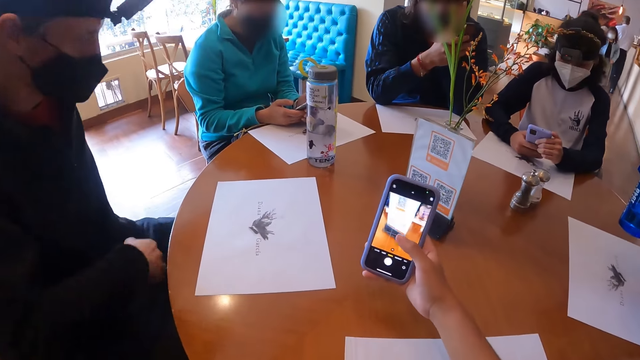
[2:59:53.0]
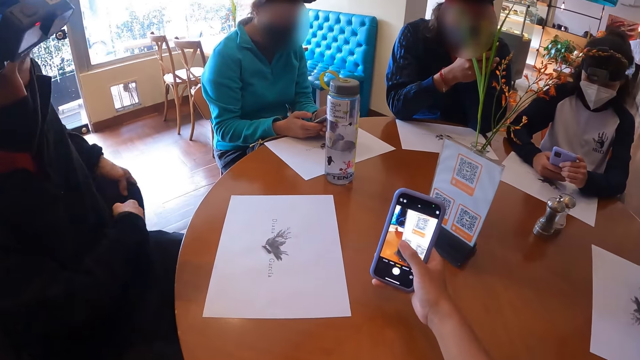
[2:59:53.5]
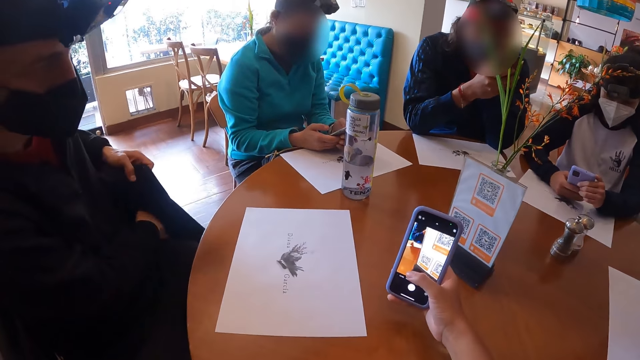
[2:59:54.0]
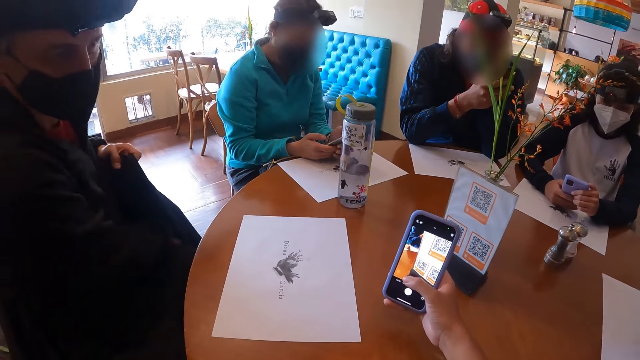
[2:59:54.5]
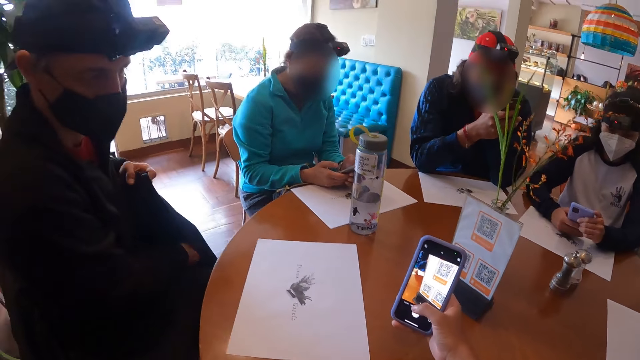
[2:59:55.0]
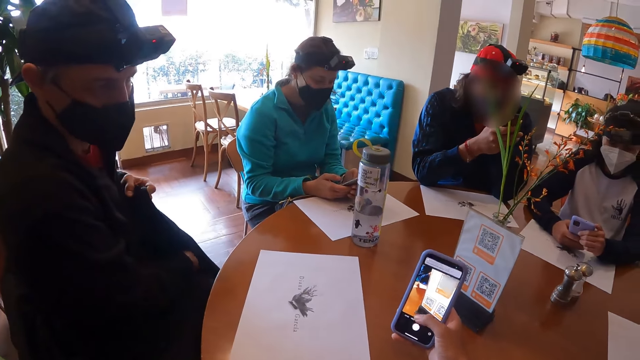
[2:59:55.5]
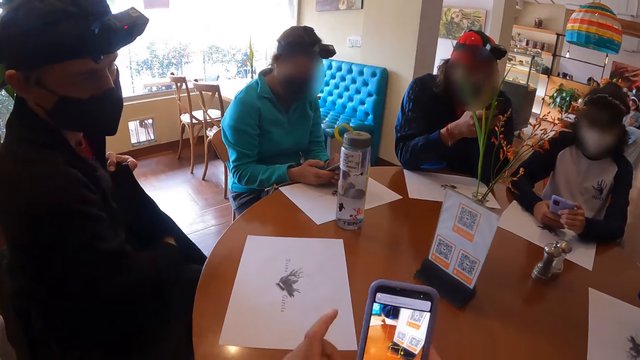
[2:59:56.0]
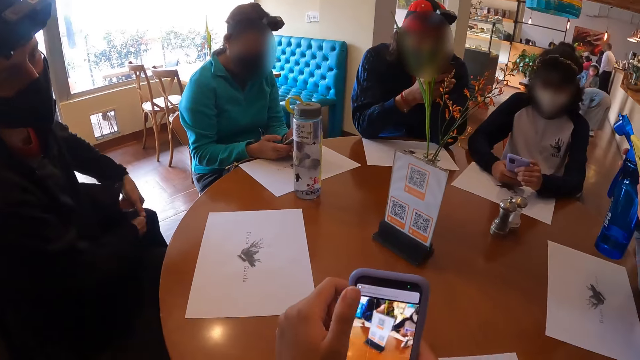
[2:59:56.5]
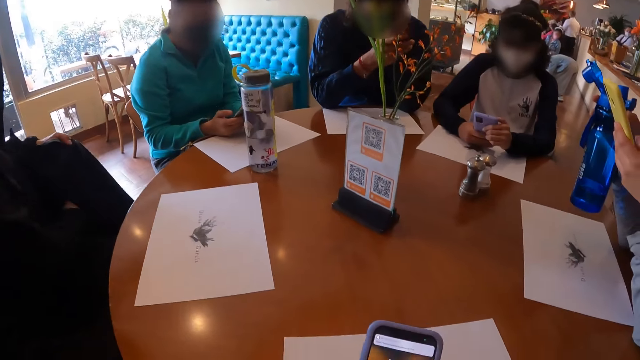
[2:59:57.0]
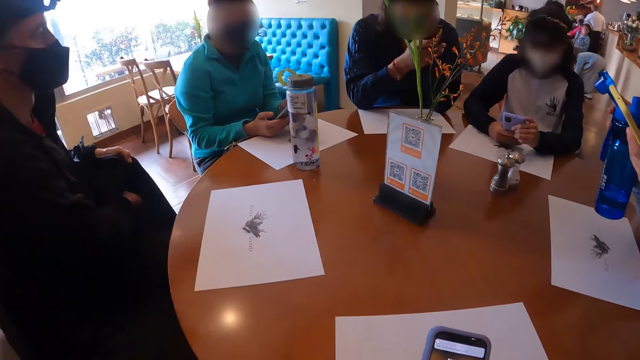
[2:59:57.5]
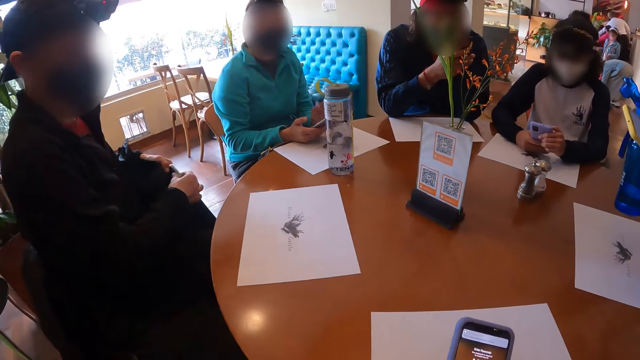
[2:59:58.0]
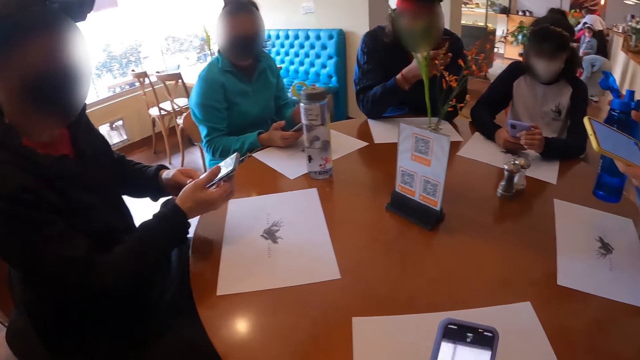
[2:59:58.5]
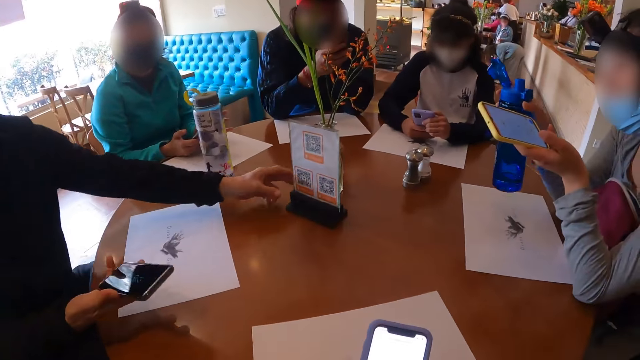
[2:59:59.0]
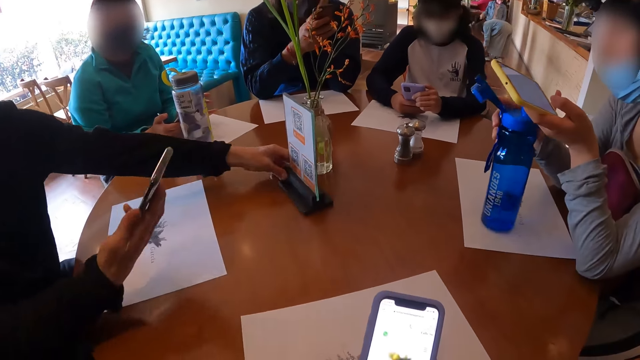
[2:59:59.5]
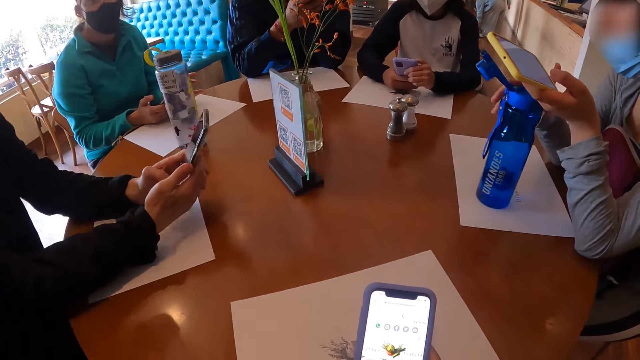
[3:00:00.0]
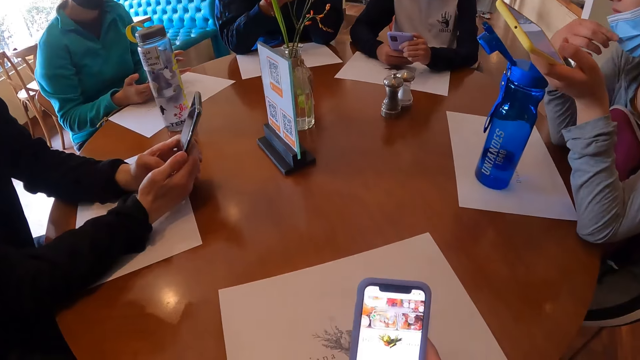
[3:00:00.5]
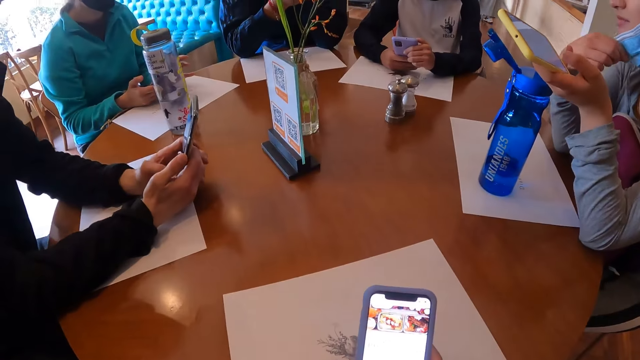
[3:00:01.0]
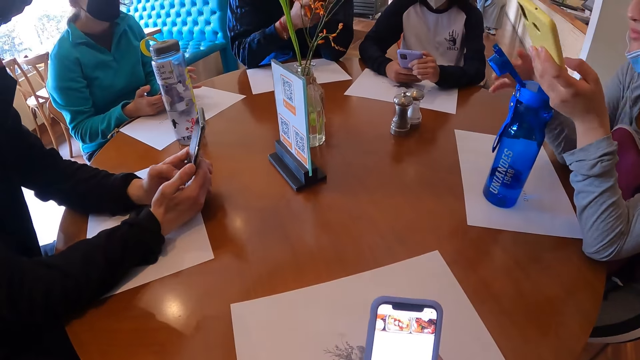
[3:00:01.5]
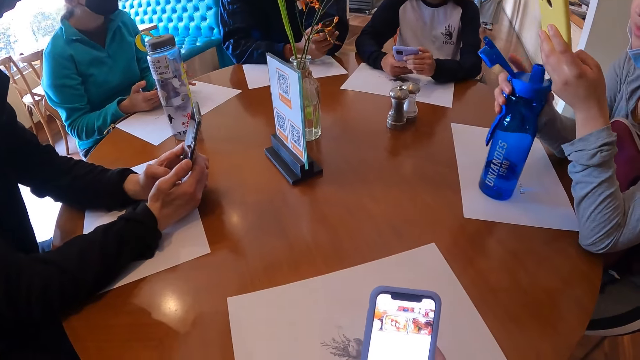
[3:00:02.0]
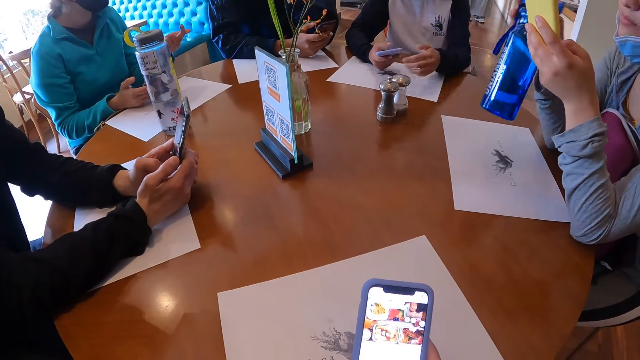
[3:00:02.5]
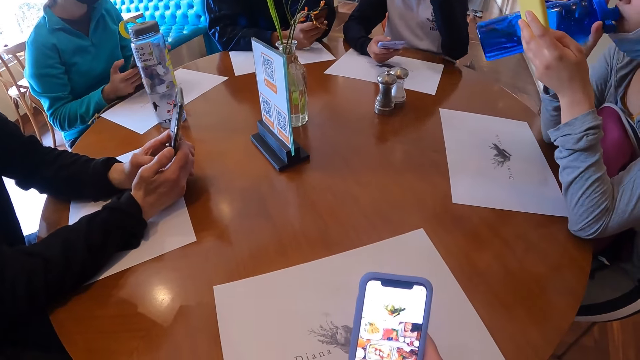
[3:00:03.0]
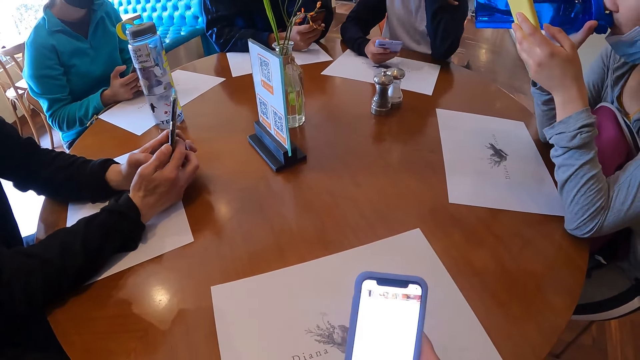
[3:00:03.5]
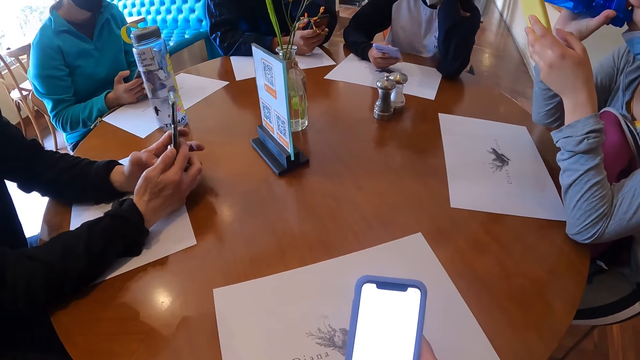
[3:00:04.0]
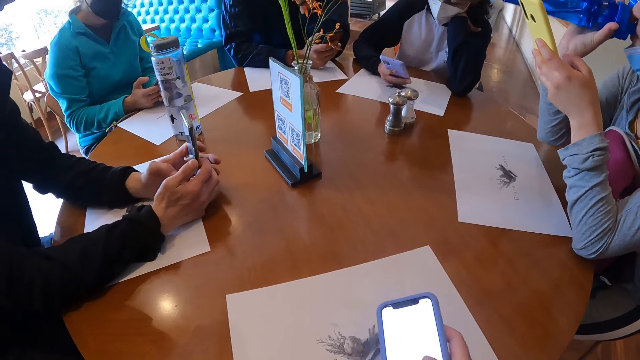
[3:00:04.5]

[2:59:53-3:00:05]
The camera wearer snaps the menu scan code with the phone in her right hand. A man holds his jacket with his left hand. The man searches the jacket in his left hand with his right hand. The camera wearer operates the phone in her right hand with her left hand. The man picks up a phone from the bag in his left hand with his right hand. The man pulls the menu on the table with his left hand. A woman places the water bottle in her right hand on the table. The man turns the menu. The man operates the phone with both hands. The woman adjusts her face mask with her right hand. The woman carries the water bottle from the table with her right hand. The woman drinks from the water bottle in her right hand.

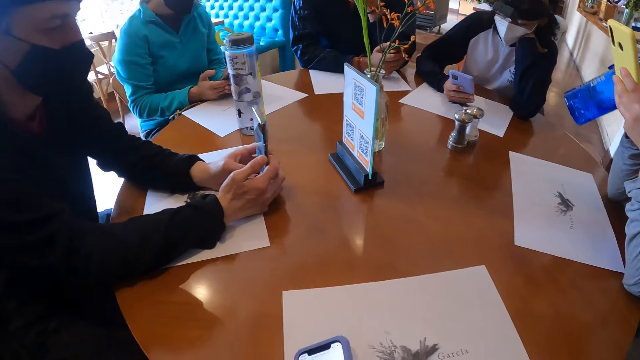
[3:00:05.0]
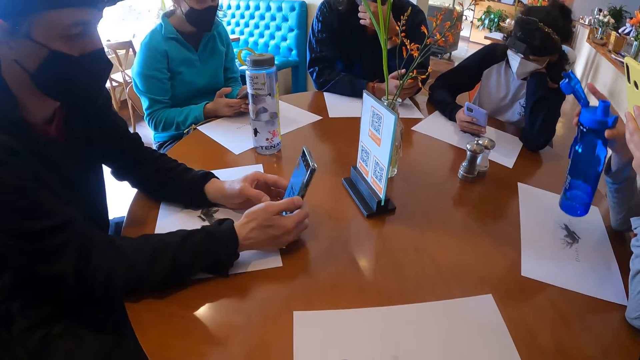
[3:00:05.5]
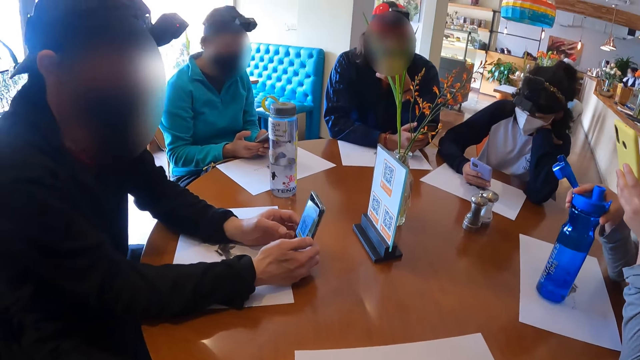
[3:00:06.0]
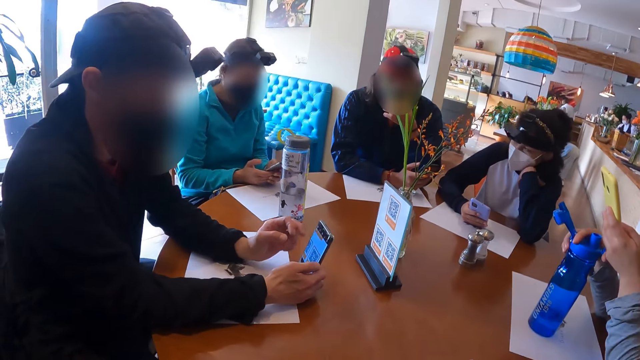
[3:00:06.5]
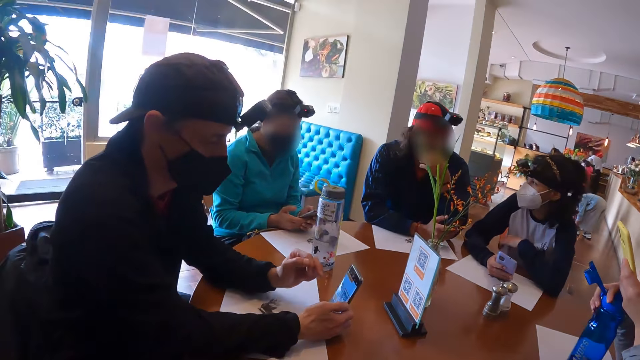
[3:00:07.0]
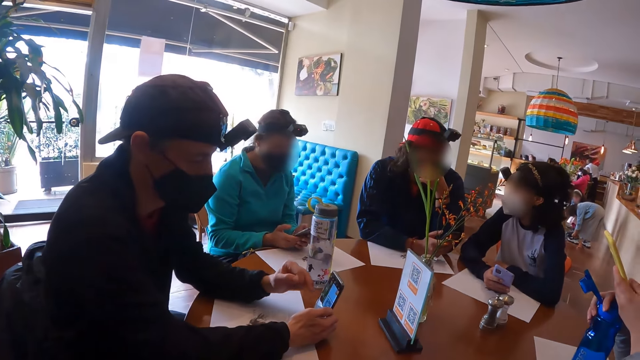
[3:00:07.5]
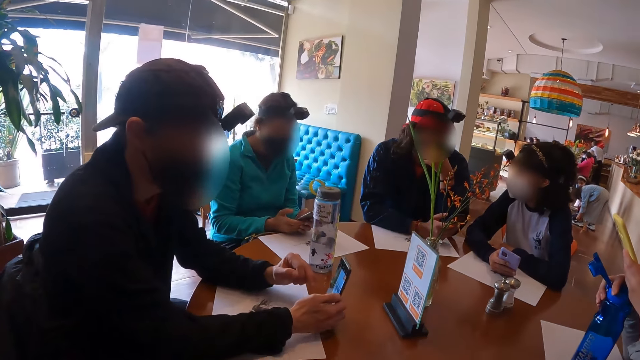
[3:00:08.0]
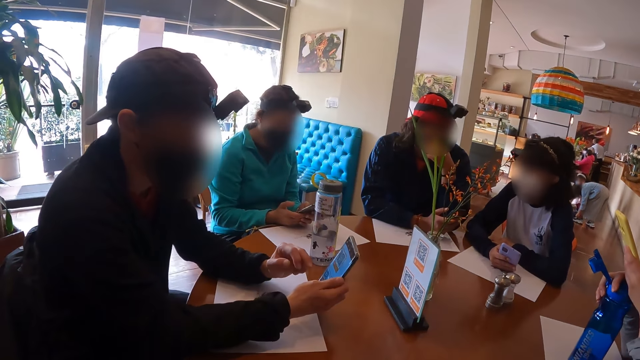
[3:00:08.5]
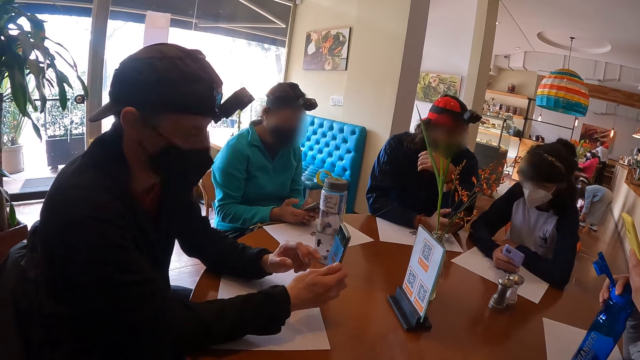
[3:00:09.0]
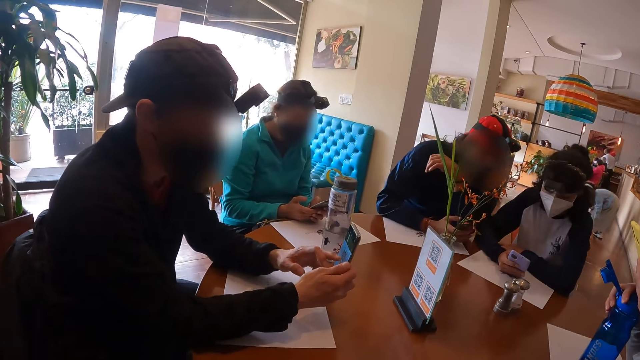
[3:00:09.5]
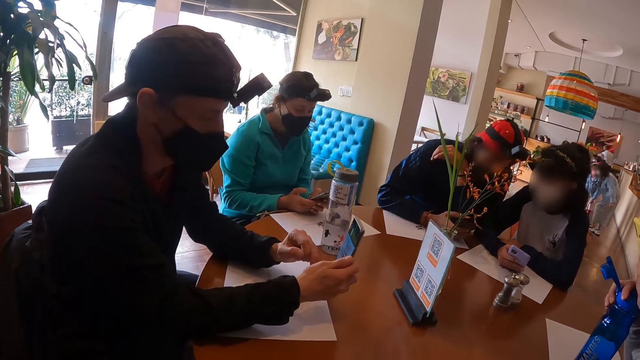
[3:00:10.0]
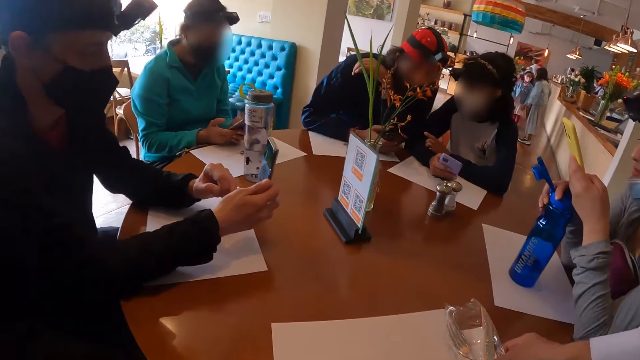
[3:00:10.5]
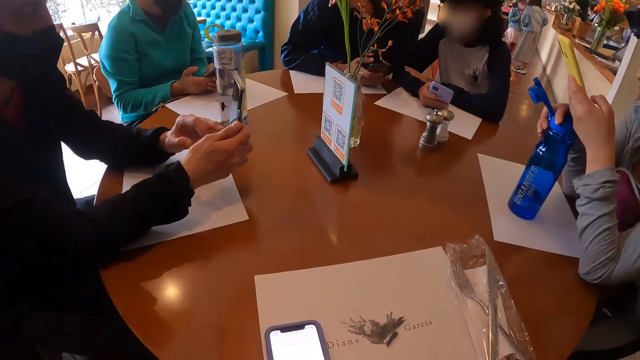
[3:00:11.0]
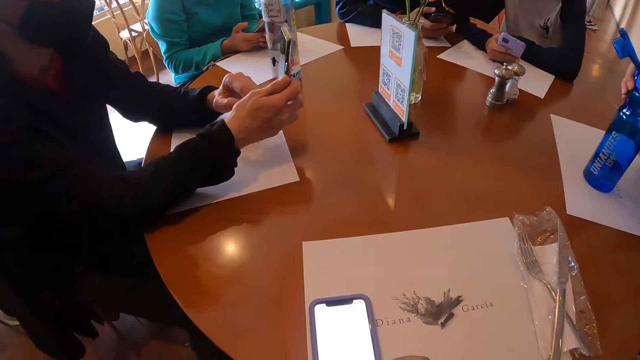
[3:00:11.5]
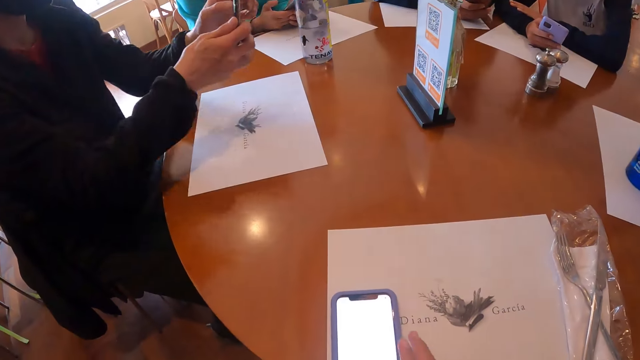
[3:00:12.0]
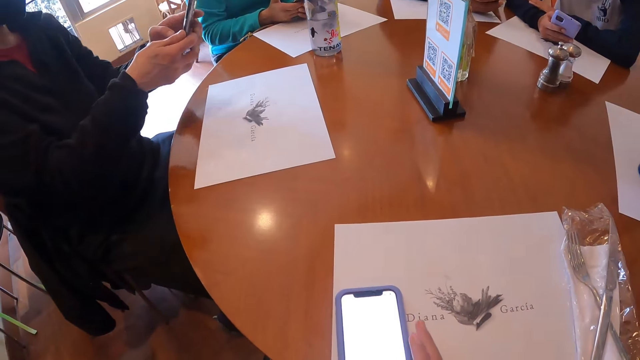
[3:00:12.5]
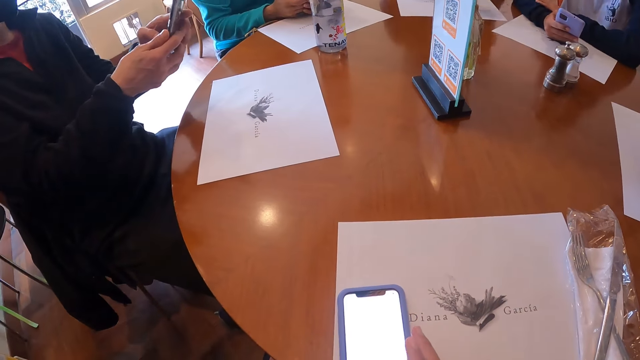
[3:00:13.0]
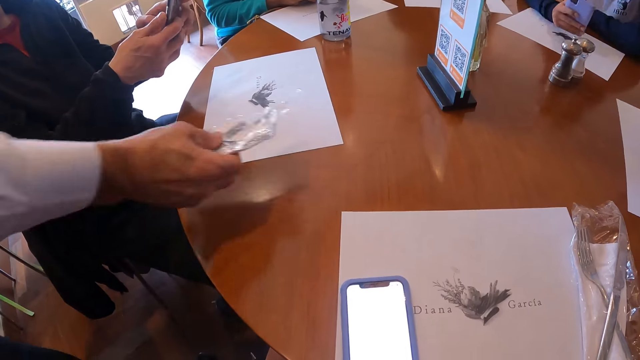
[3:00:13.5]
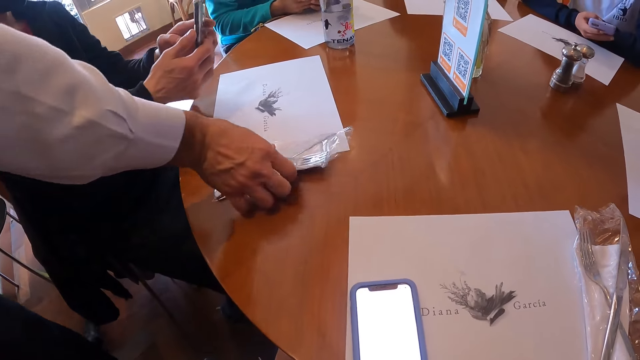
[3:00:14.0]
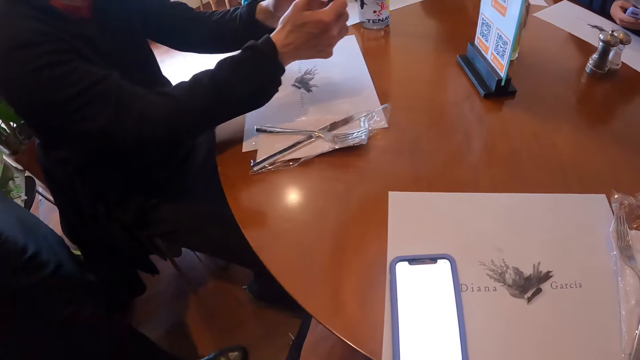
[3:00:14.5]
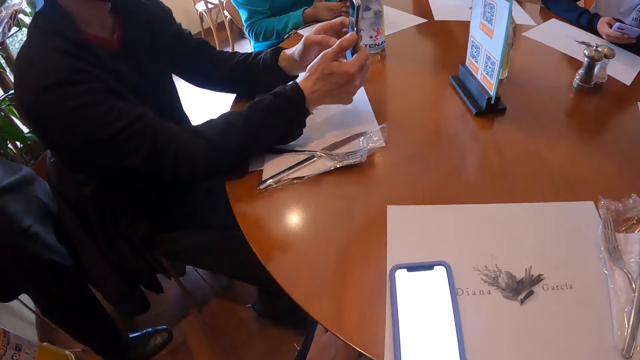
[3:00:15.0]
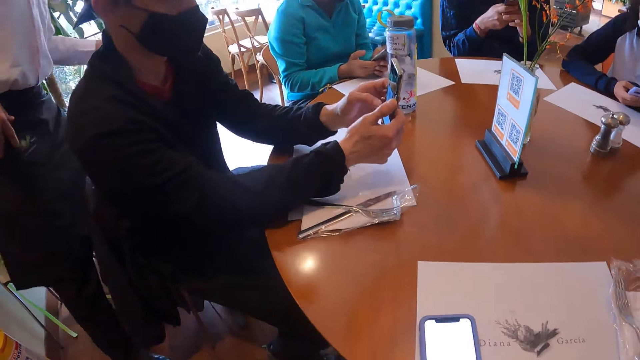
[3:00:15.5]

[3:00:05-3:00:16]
A woman places the water bottle in her right hand on the table. Another woman converses with a man. Another man operates the phone in his right hand with his left hand. The other man scans a code with the phone. A waiter places a pack of cutlery on the table with his right hand. The waiter places a pack of cutlery on the table in front of the other man with his right hand. Another man operates the phone with both hands.
